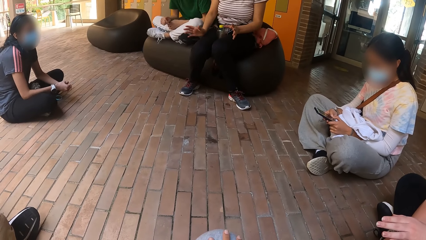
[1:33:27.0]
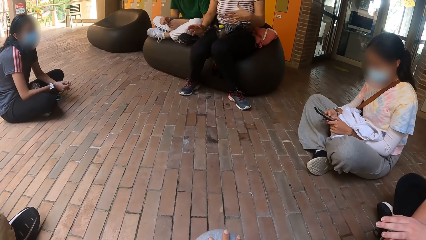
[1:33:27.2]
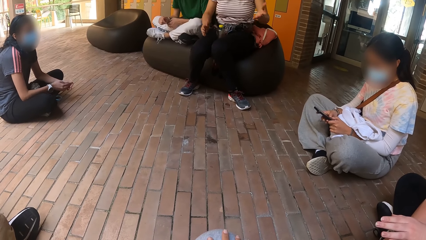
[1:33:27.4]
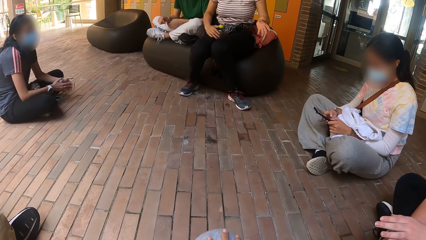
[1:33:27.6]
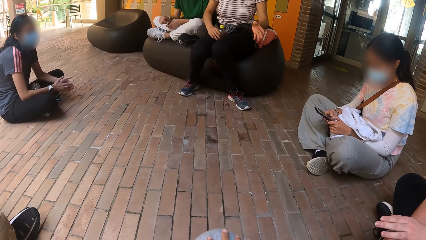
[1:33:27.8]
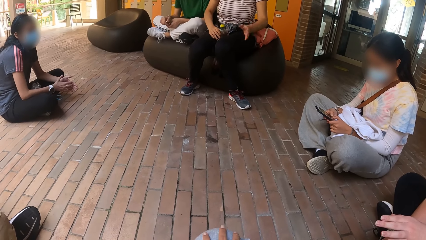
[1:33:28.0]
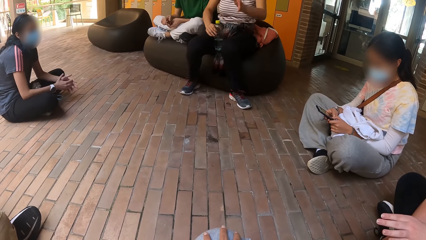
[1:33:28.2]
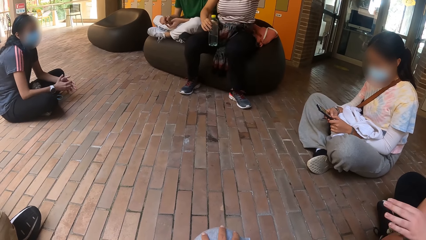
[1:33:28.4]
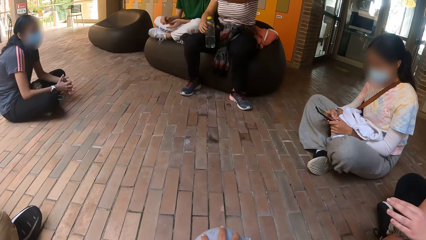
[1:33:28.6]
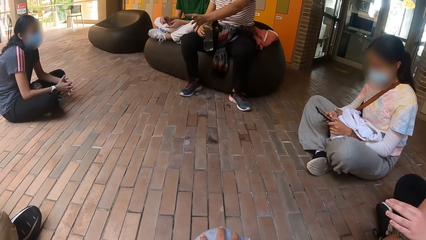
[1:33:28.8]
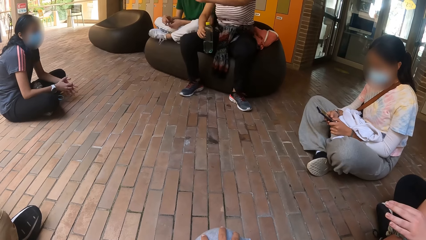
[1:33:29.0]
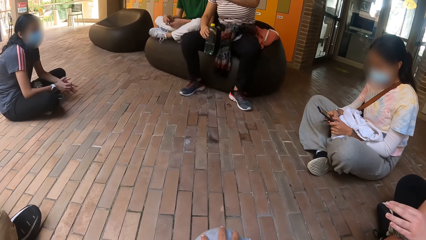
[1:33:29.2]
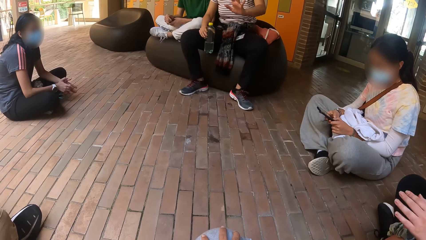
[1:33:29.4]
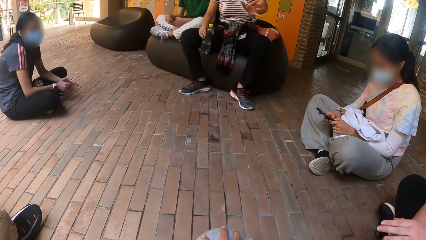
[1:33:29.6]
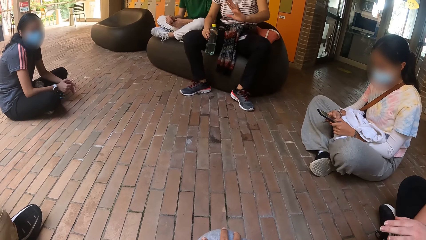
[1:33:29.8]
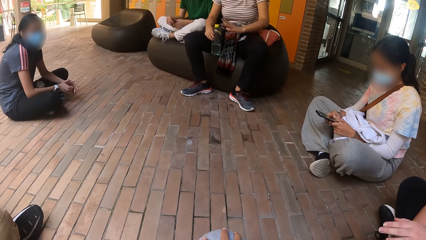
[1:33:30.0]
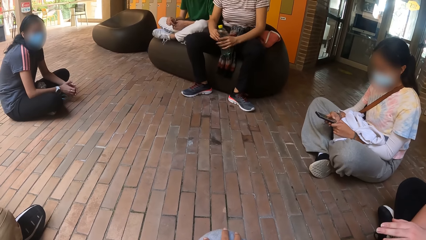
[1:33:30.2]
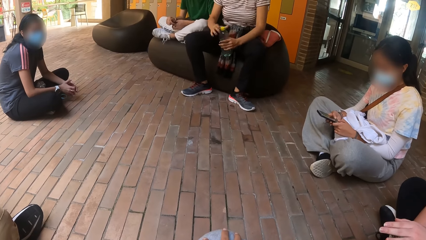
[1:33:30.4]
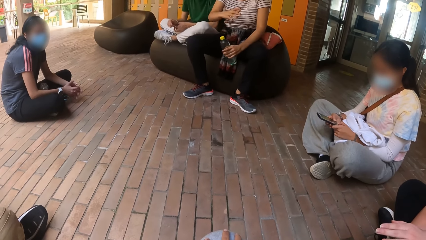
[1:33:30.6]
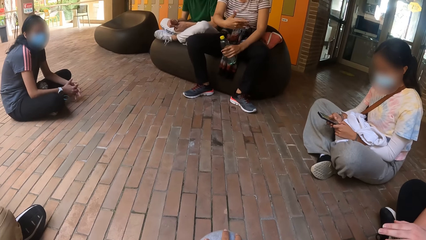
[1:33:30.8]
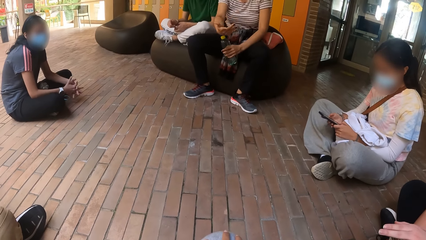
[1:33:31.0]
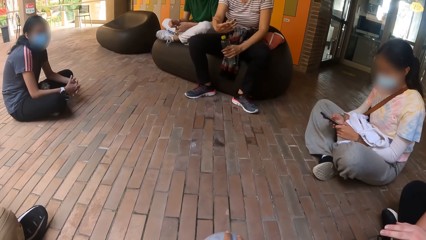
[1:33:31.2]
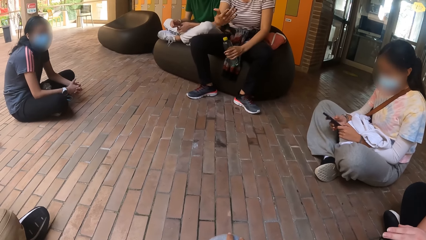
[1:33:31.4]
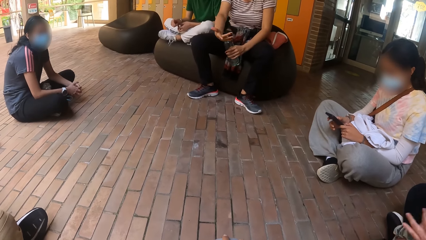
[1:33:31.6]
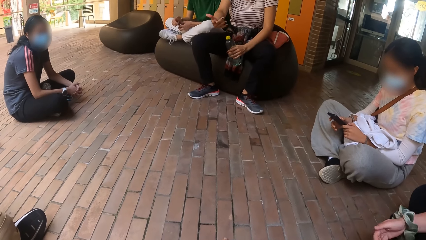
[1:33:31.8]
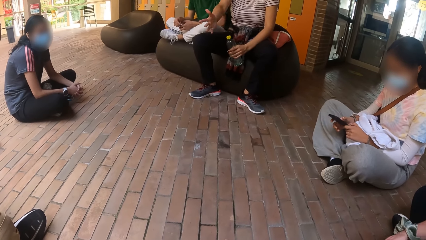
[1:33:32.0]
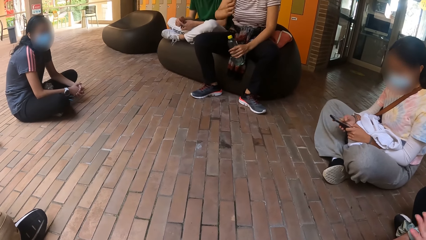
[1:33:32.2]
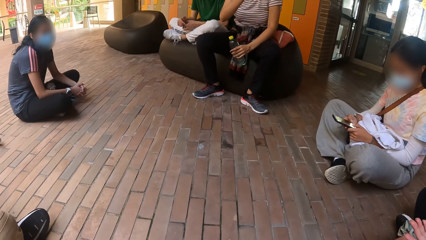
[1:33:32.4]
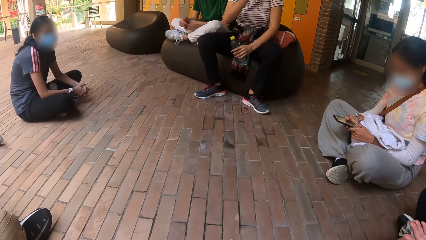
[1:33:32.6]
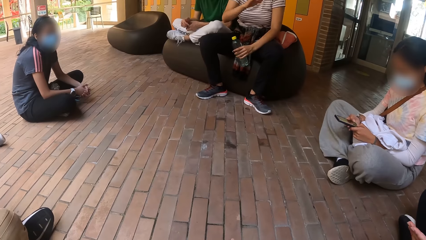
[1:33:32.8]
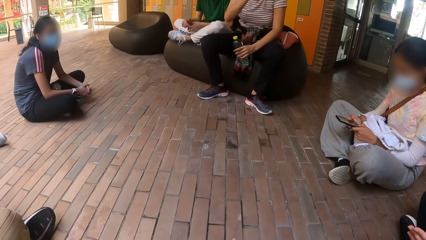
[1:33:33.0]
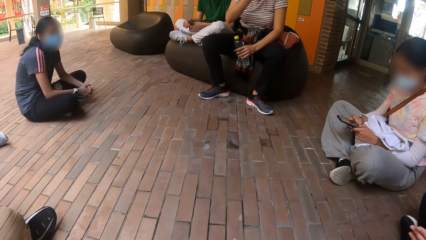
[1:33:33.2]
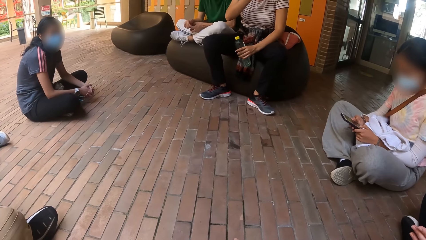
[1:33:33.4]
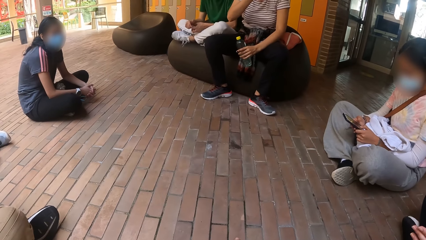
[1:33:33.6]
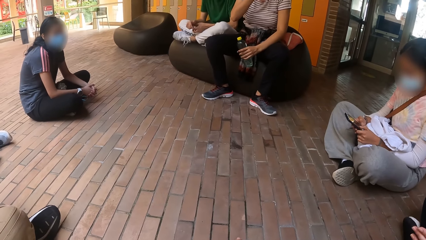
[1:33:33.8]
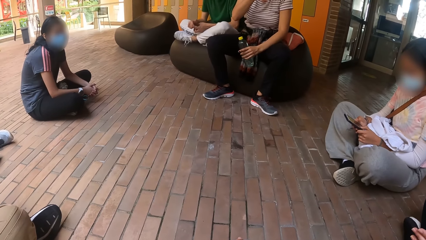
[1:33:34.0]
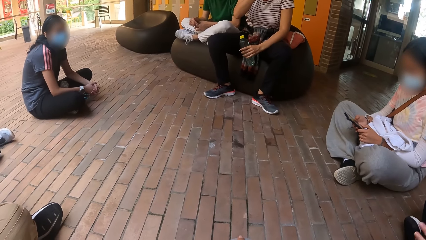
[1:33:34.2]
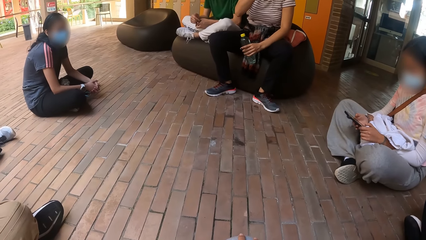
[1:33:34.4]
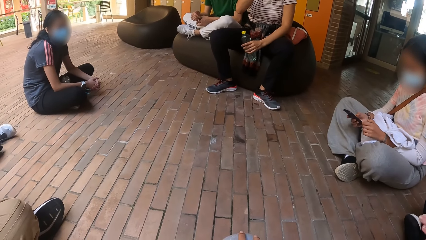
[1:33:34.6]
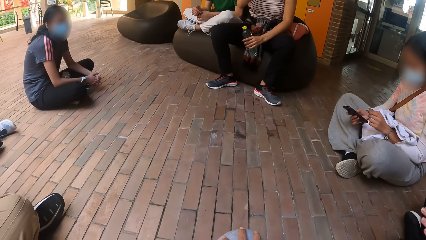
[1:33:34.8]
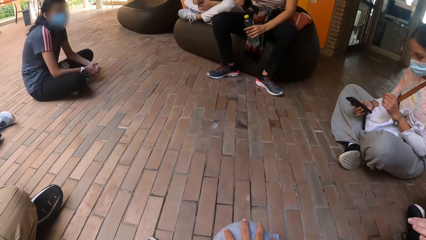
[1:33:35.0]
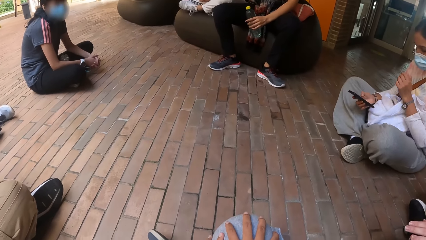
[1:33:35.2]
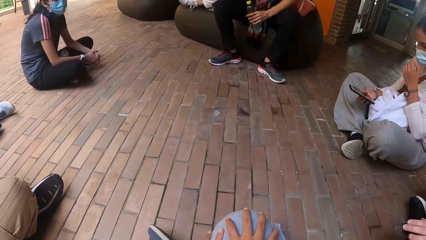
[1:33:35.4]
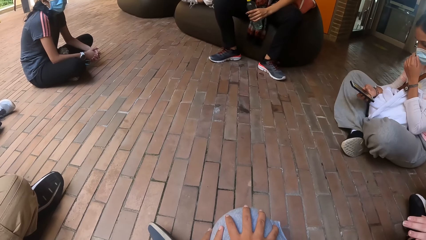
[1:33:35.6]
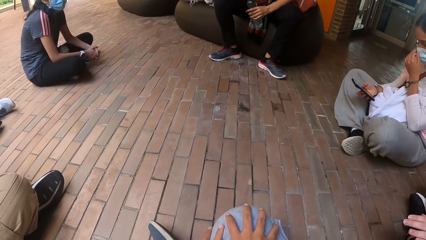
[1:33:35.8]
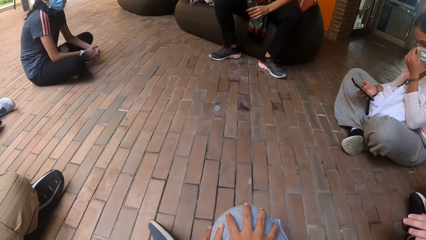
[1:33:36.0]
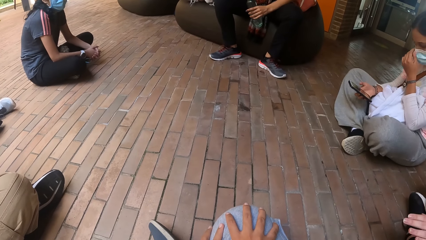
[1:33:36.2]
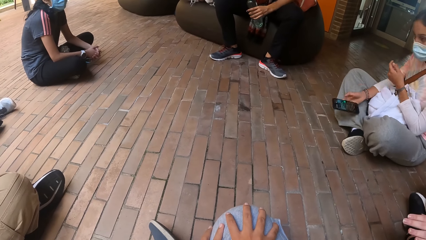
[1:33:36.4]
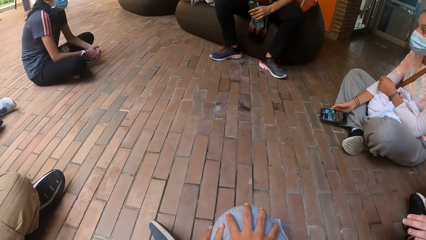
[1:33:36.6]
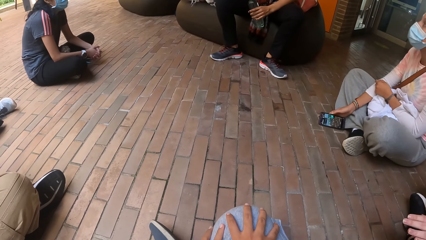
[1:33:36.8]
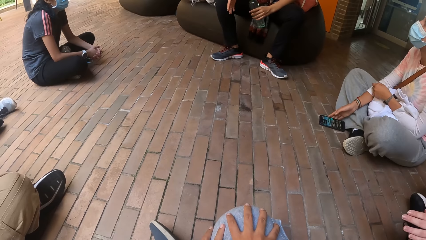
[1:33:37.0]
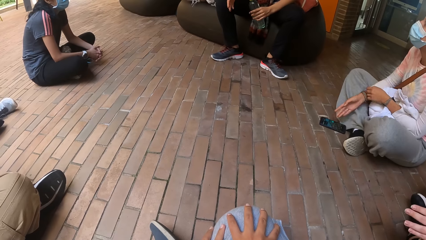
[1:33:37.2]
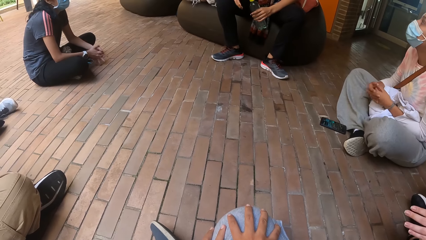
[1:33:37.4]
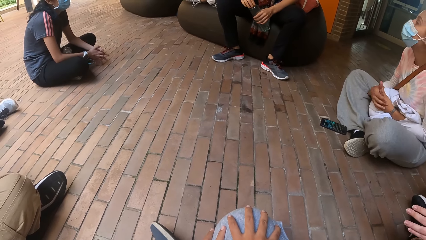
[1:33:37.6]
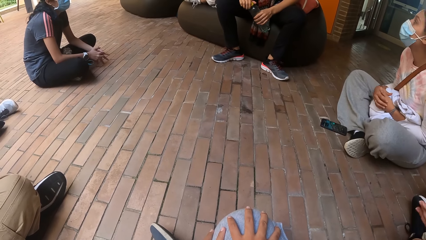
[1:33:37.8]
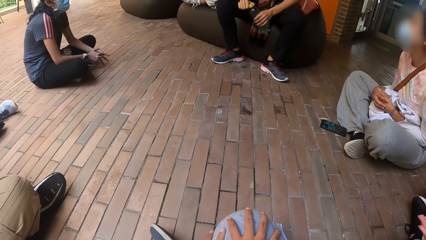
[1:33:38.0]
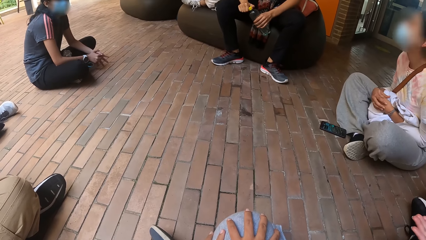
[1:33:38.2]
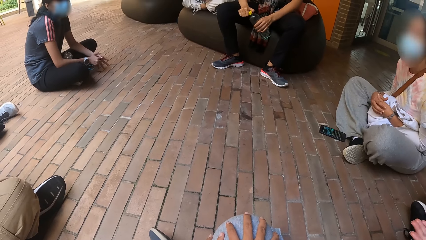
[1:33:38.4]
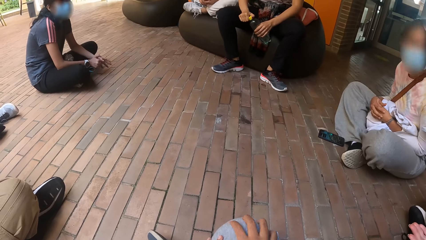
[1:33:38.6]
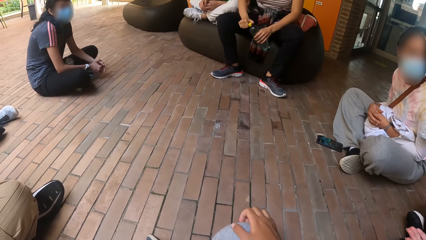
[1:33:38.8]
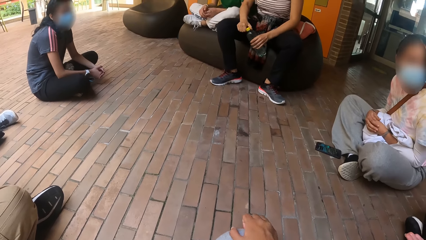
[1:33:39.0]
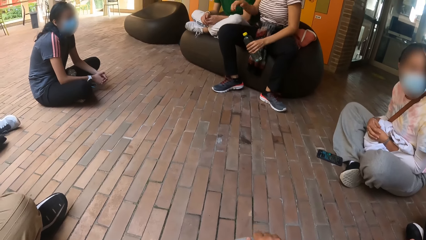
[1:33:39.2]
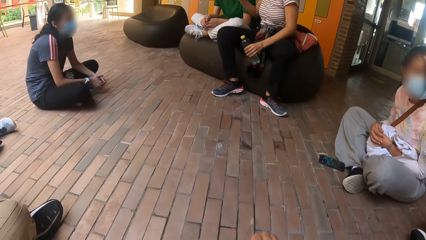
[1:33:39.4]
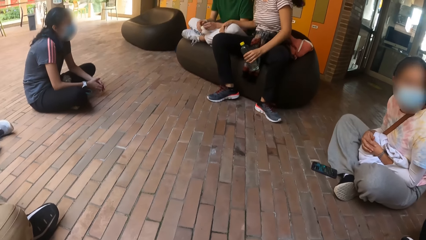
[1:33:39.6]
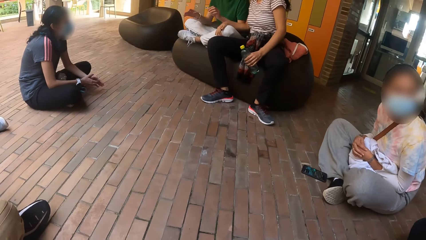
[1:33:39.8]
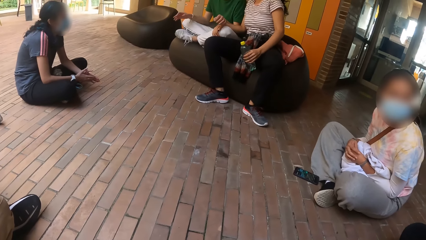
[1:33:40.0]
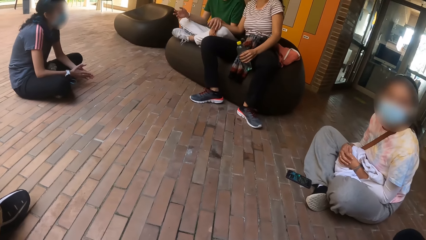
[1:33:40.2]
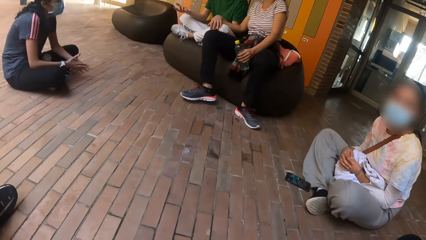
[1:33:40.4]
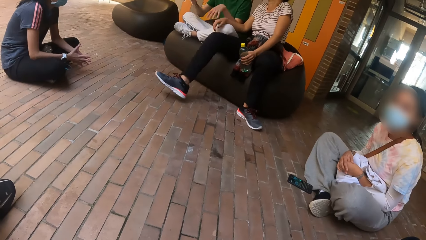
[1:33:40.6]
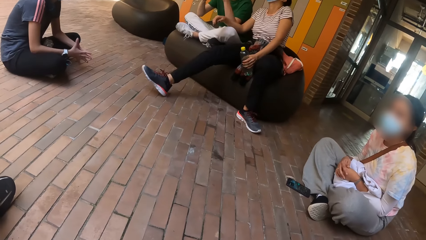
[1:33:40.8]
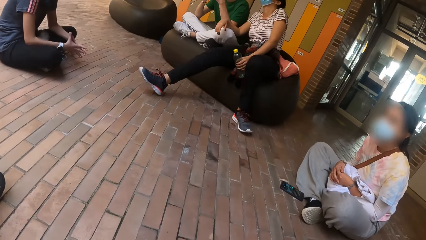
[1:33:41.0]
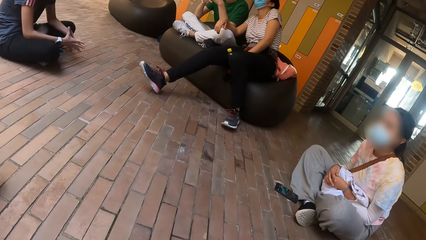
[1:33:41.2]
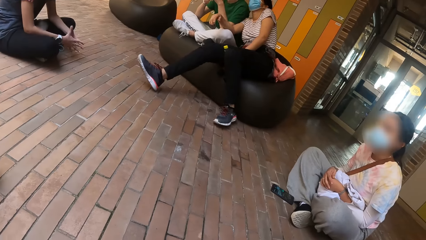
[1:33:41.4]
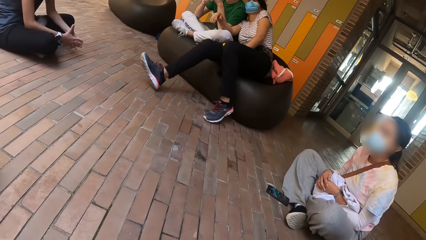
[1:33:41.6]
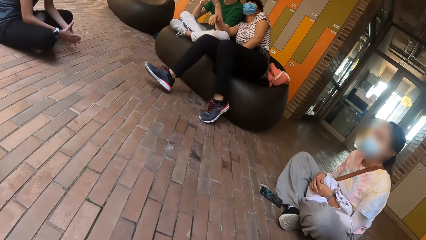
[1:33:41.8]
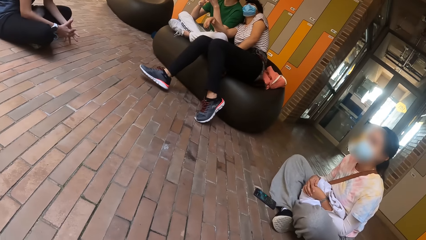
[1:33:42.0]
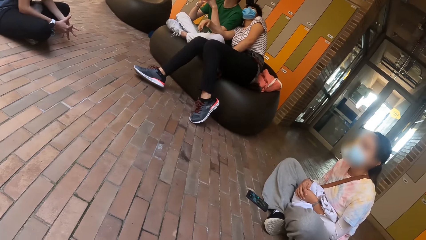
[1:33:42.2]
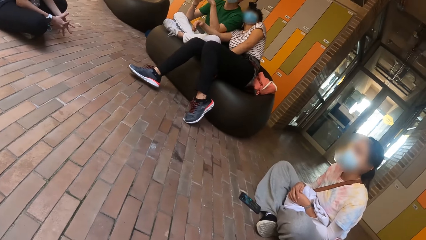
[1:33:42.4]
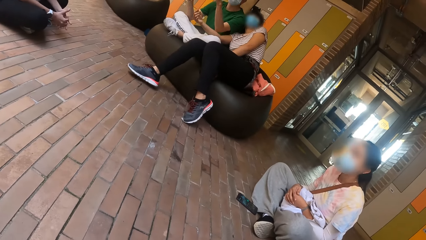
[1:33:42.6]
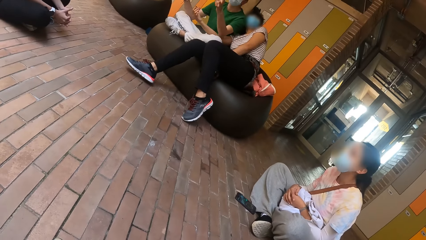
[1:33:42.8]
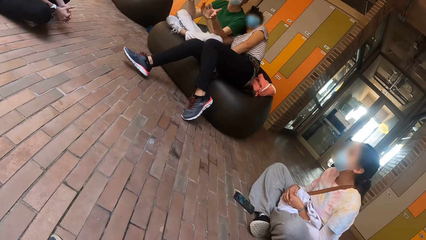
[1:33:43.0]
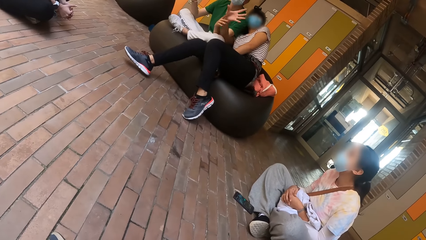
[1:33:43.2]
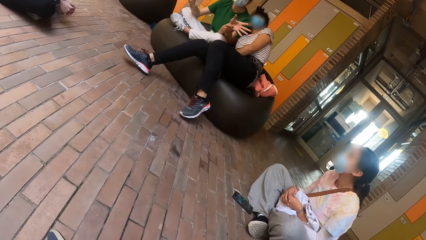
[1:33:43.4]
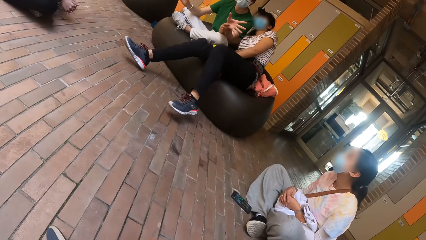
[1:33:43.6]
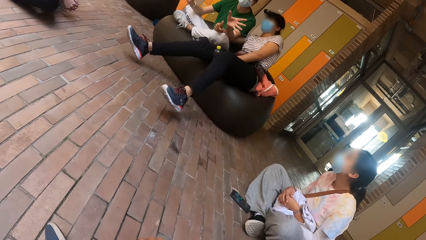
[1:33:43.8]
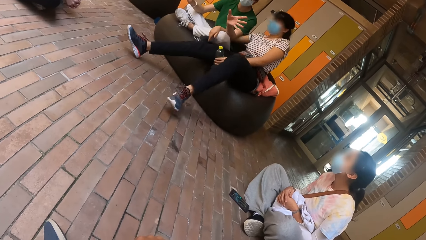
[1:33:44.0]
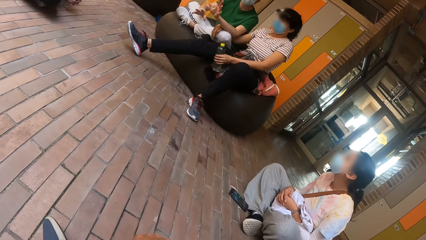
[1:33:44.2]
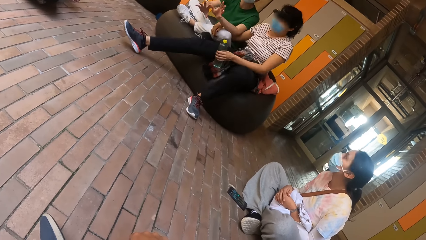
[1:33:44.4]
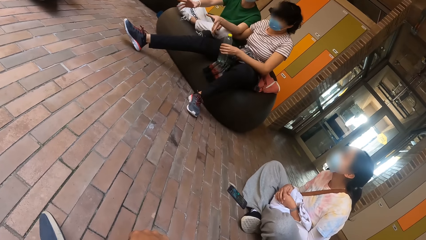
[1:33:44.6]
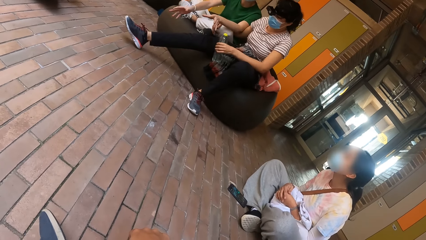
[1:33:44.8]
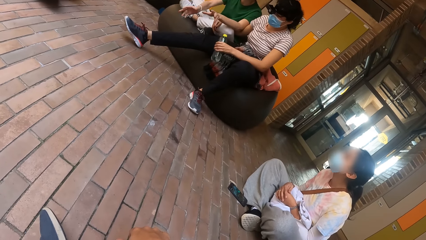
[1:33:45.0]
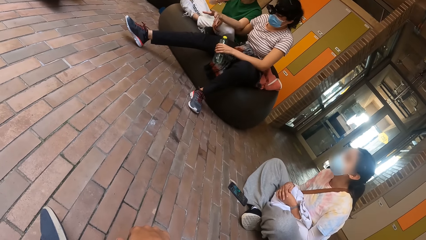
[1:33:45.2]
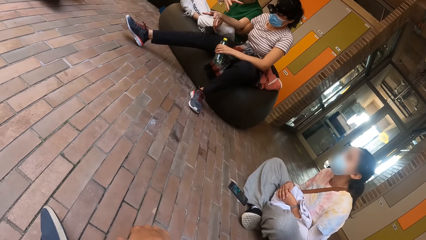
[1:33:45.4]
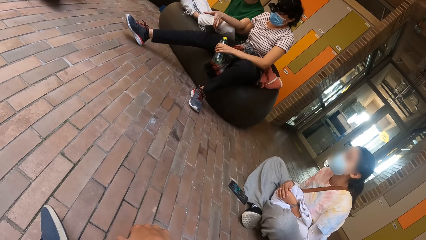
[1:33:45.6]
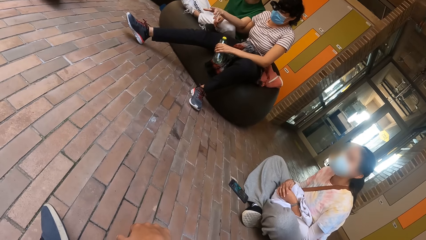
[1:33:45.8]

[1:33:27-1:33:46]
A woman drops the phone on the floor with her right hand. Another woman leans on a man.
